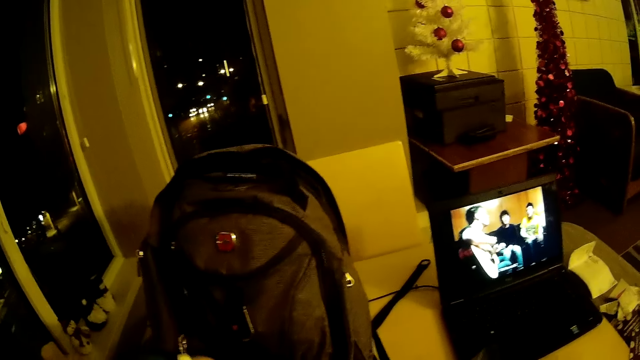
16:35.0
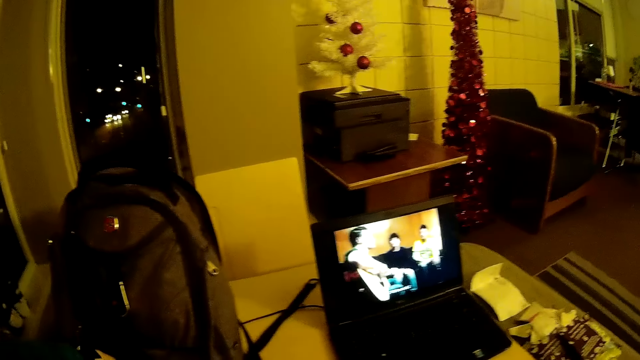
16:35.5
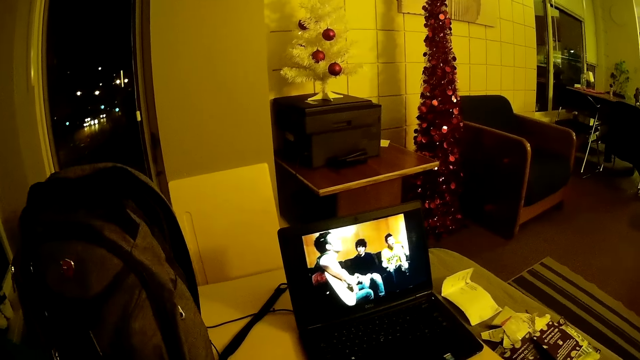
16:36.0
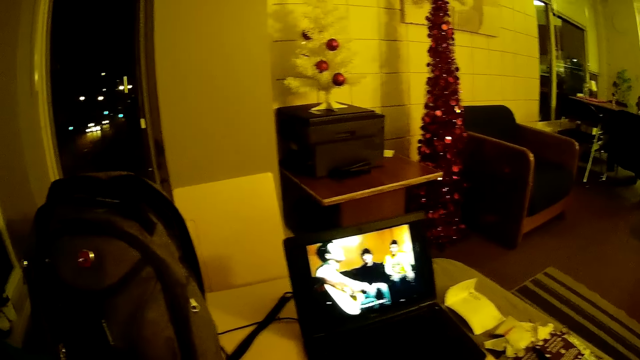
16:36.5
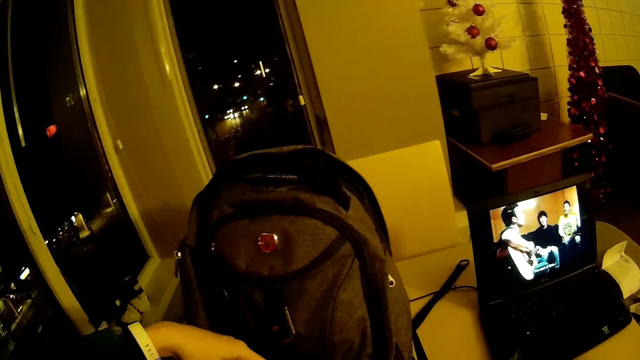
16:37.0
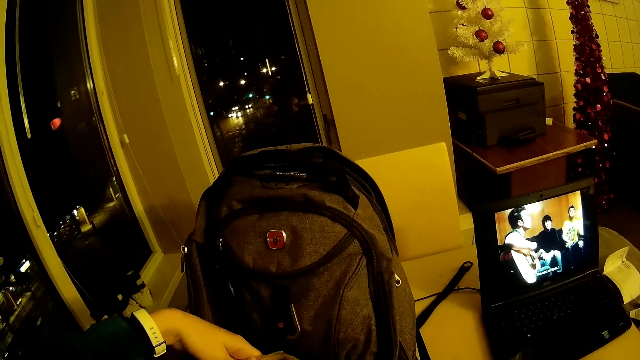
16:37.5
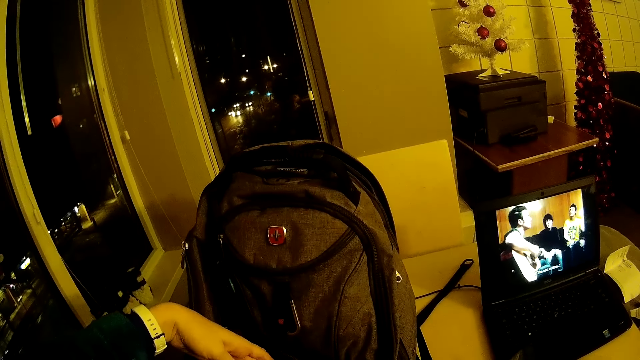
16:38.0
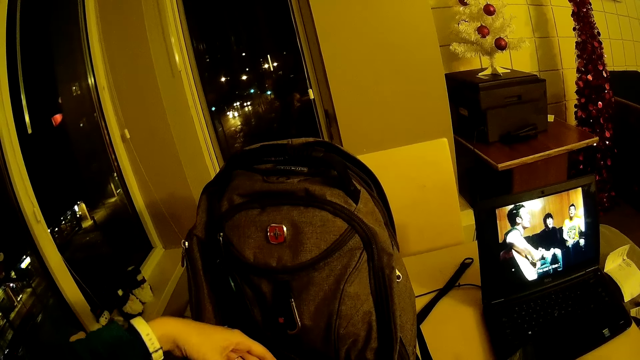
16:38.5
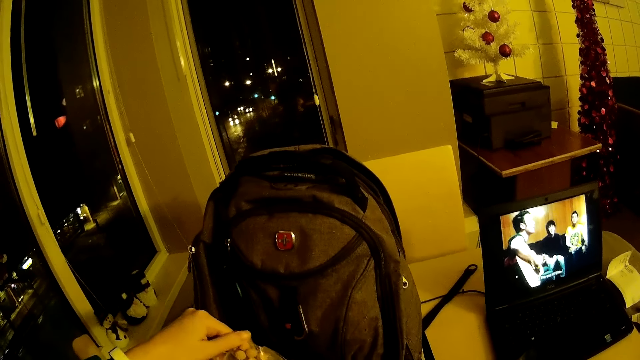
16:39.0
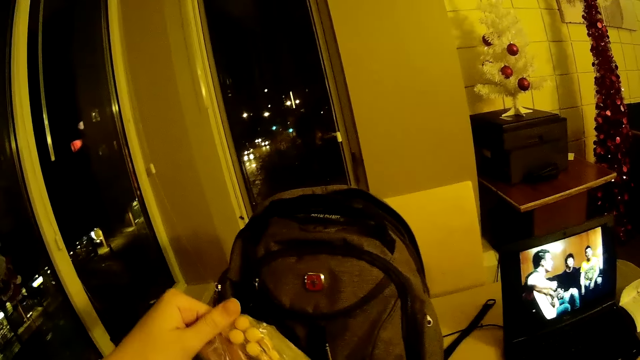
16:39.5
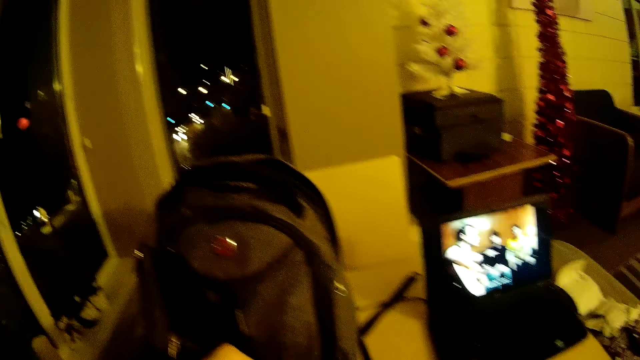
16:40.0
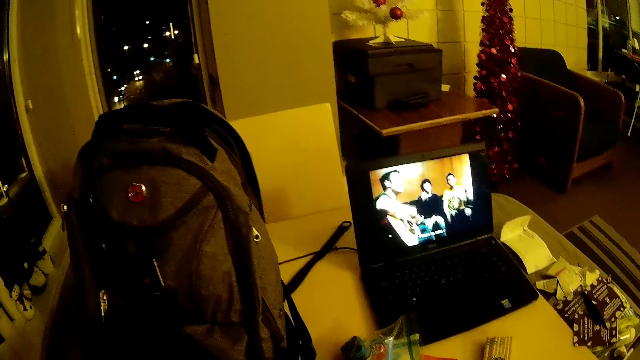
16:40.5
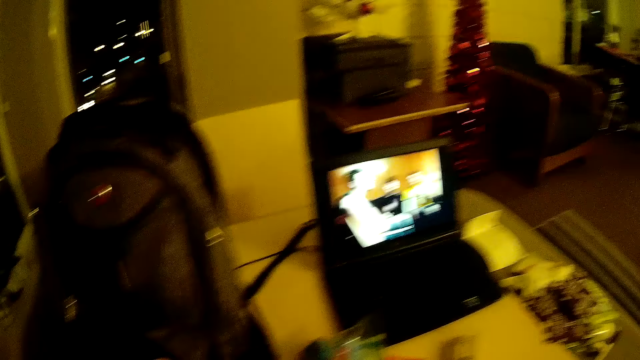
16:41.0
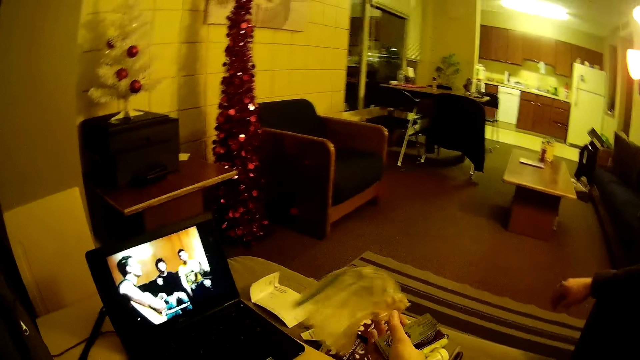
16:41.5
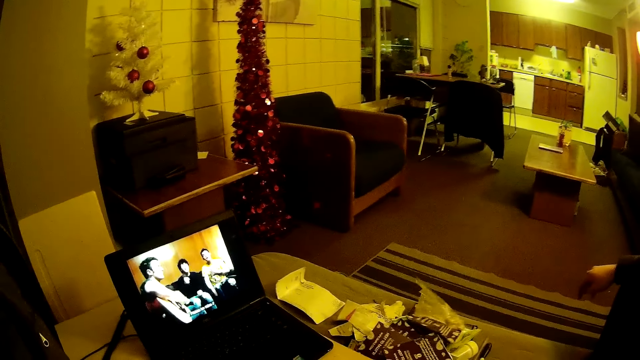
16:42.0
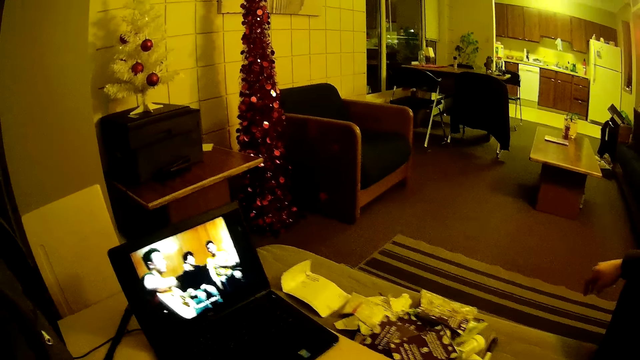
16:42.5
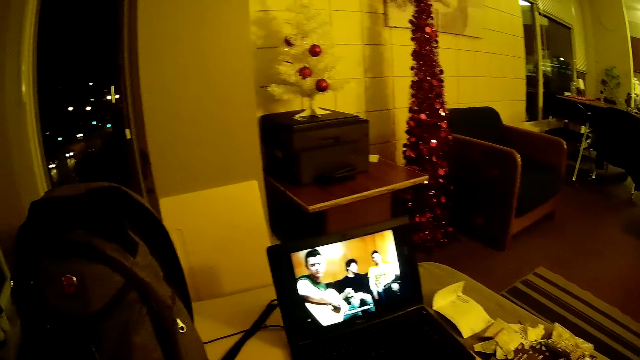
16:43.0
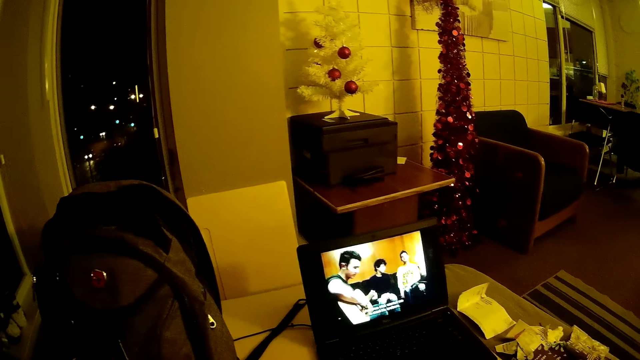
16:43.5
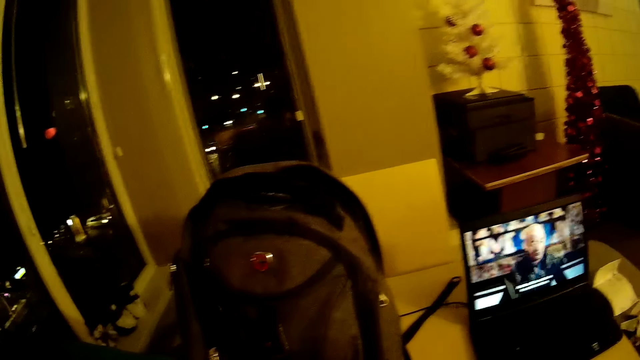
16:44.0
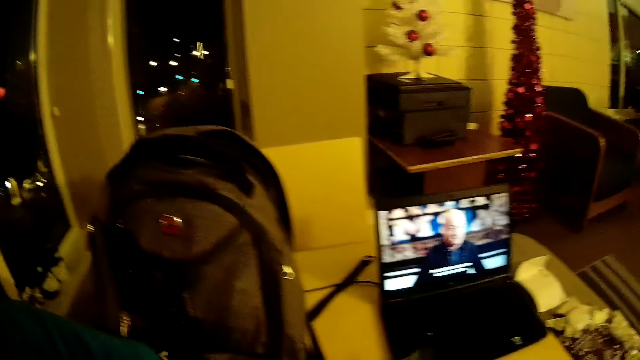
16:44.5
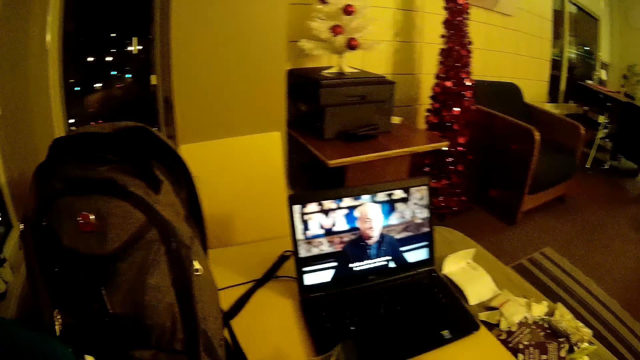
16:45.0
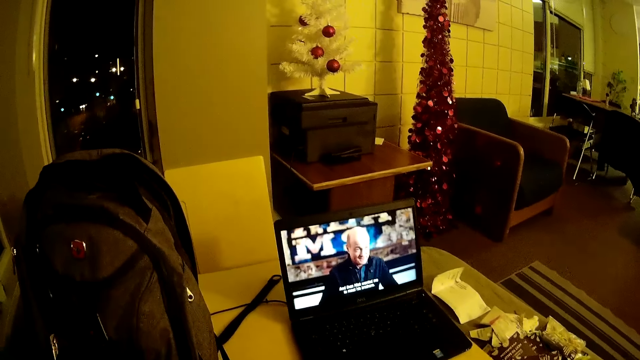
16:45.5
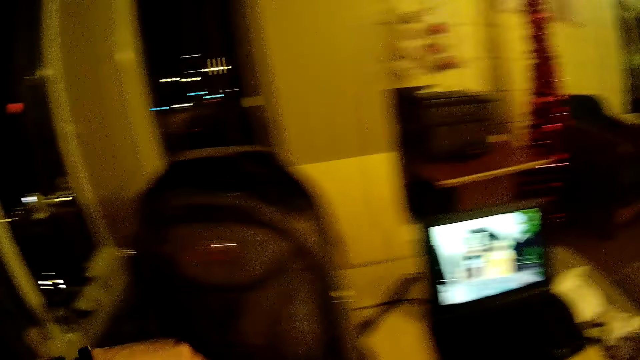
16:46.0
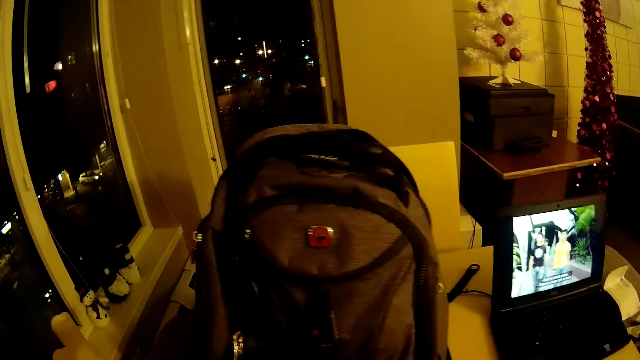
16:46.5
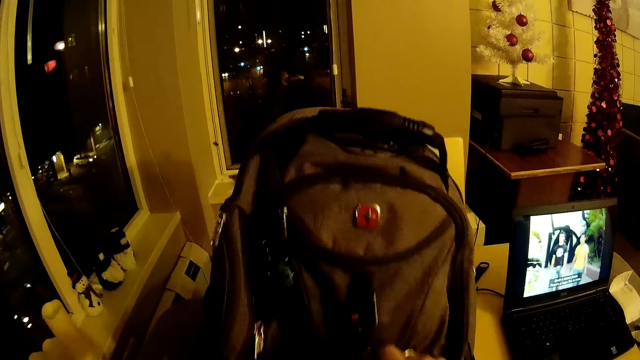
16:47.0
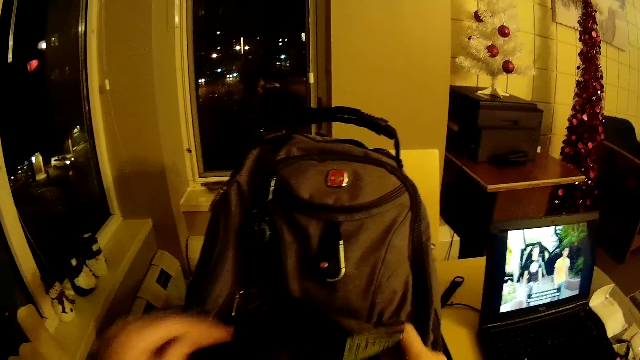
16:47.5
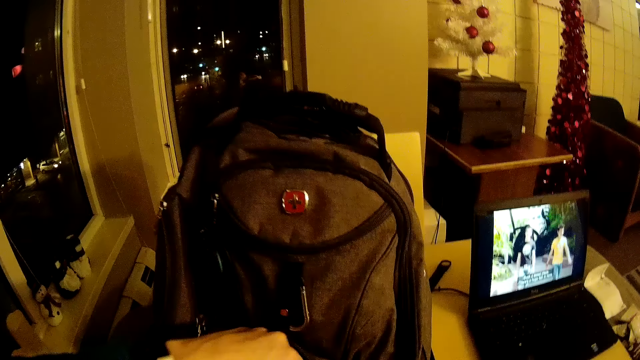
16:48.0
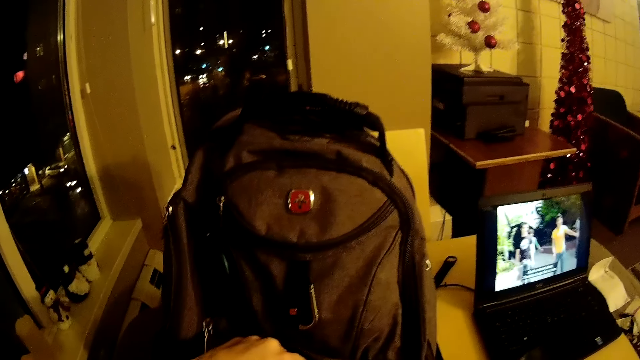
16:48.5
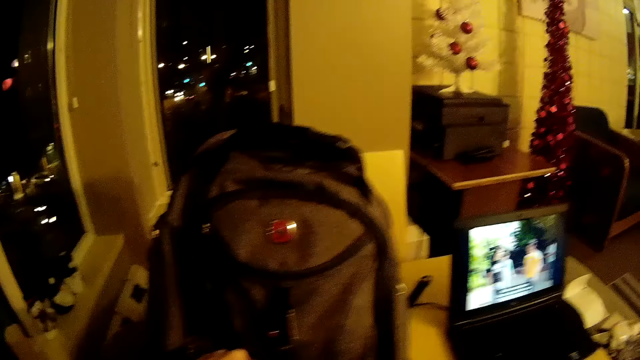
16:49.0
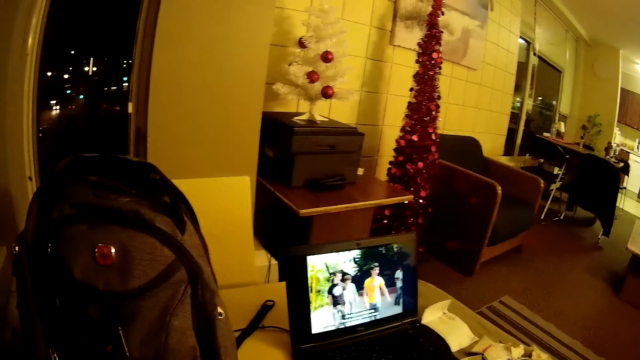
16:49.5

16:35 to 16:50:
The camera wearer touches a bag. They pull a paper from the bag. They throw the paper on the table. They watch a movie on the laptop. They take a paper from the bag. They touch the bag.

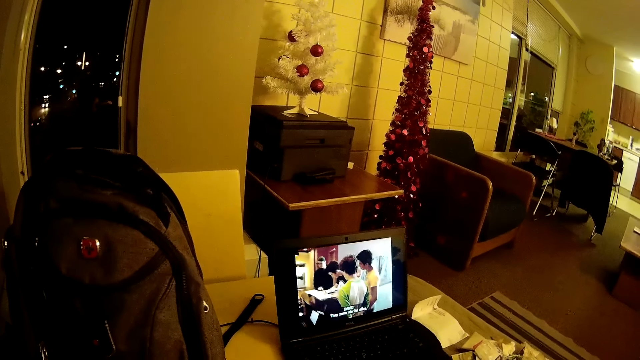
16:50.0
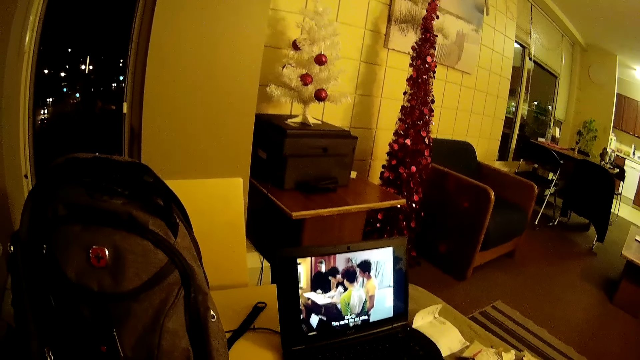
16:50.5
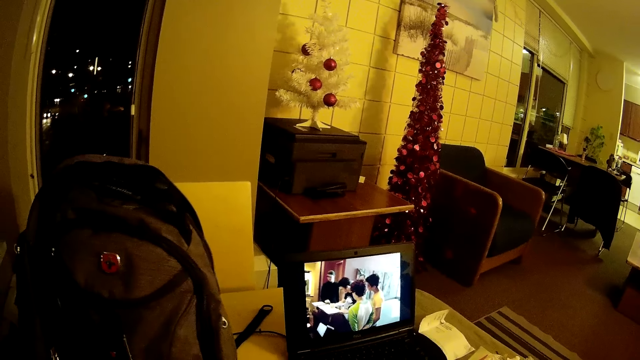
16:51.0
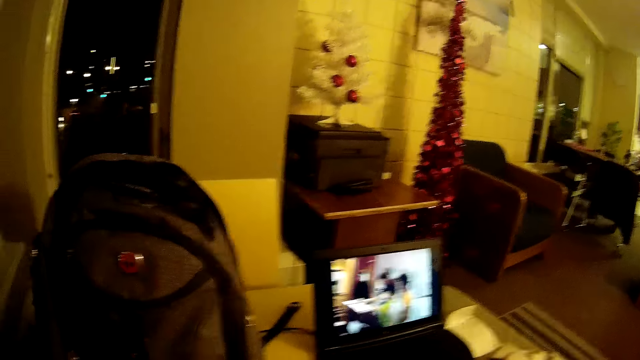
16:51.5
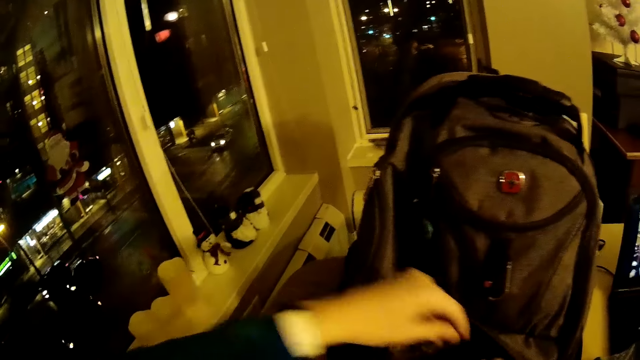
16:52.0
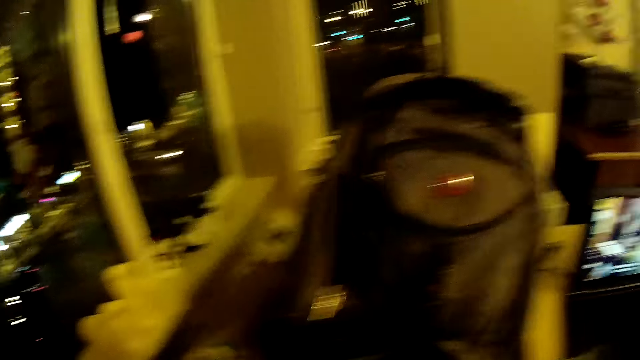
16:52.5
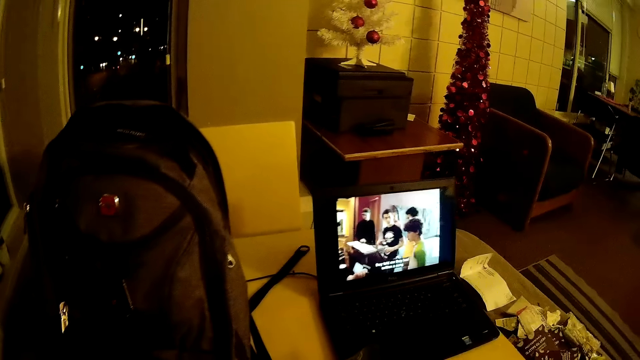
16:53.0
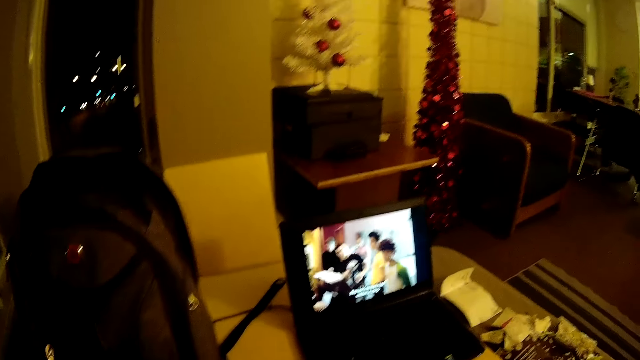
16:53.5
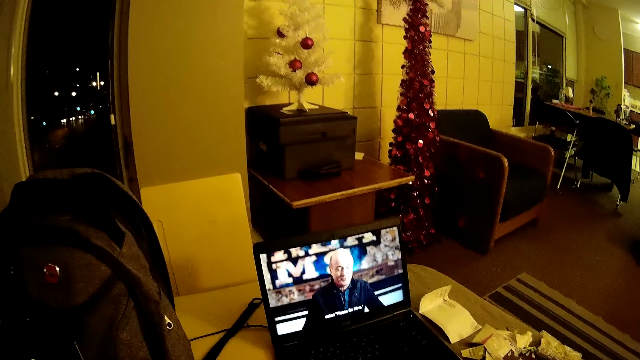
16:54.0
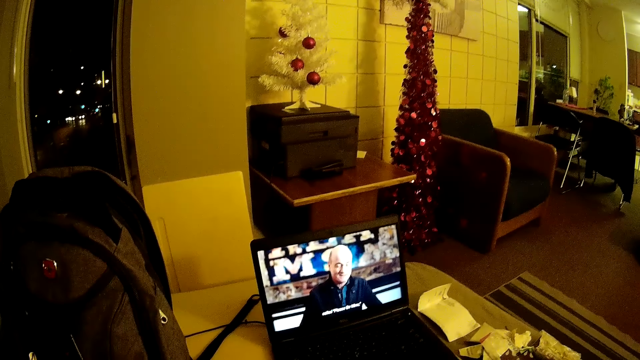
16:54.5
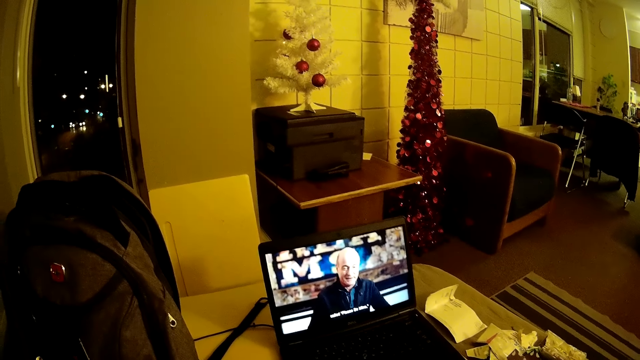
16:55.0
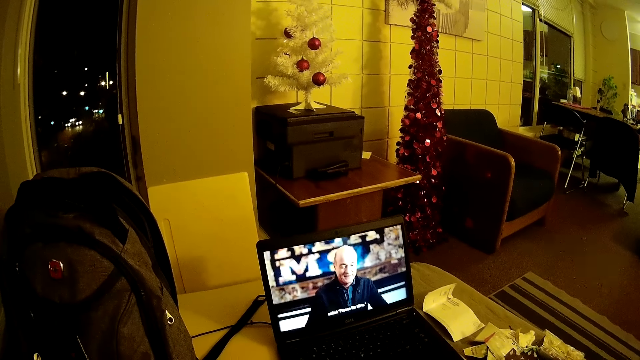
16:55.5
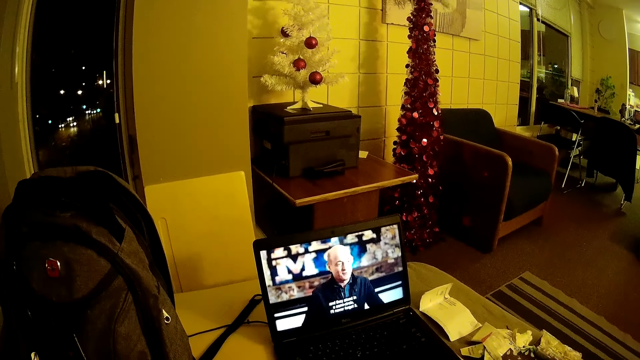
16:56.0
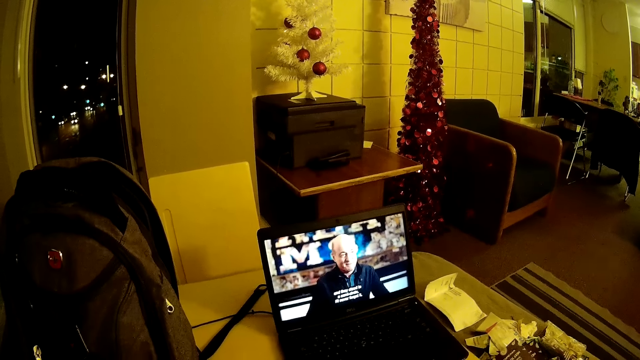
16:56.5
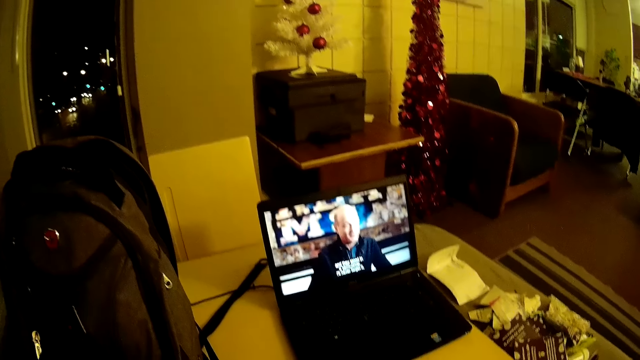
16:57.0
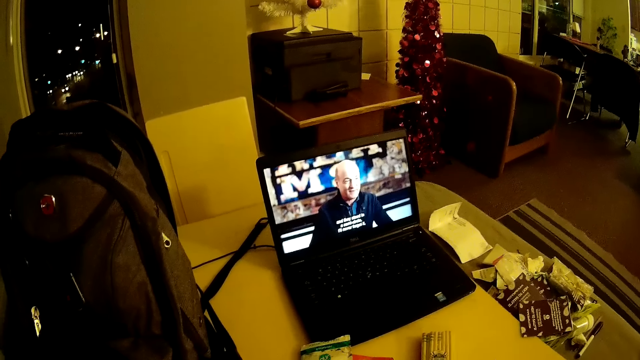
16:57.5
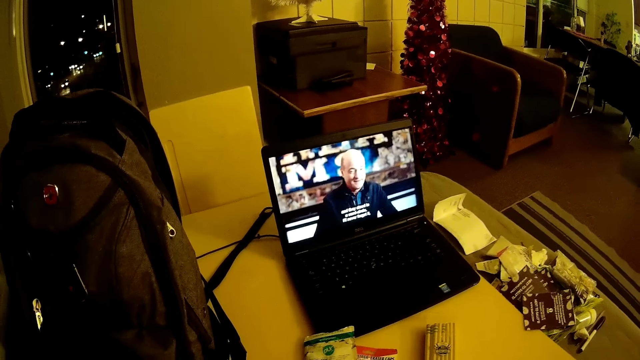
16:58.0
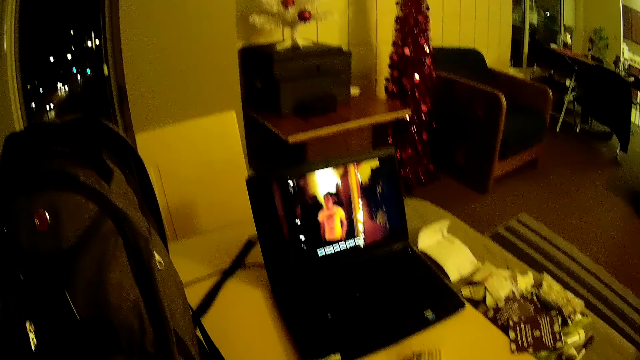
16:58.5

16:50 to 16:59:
The camera wearer watches a movie on the laptop.
